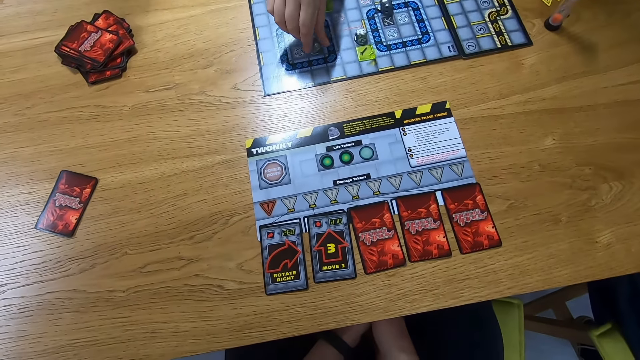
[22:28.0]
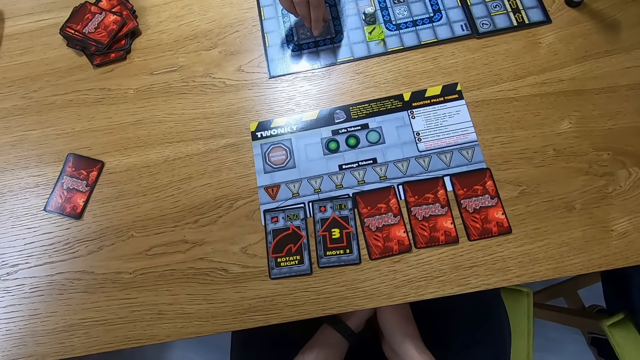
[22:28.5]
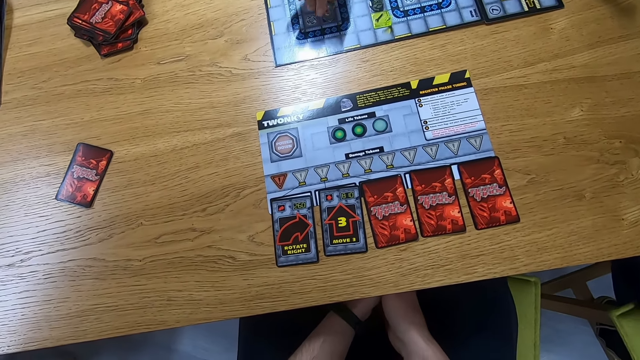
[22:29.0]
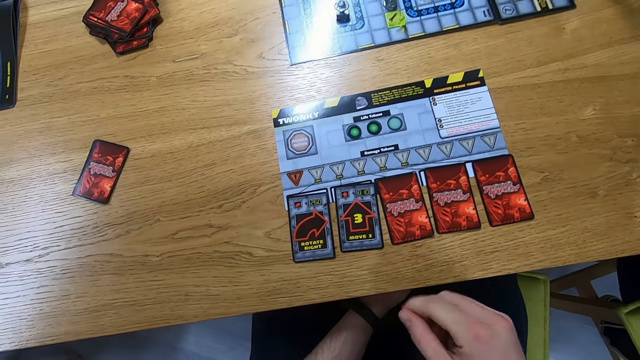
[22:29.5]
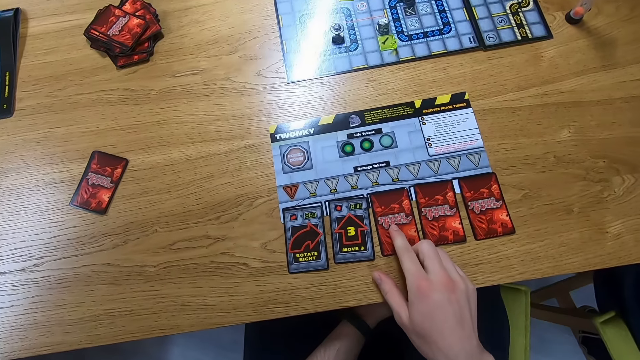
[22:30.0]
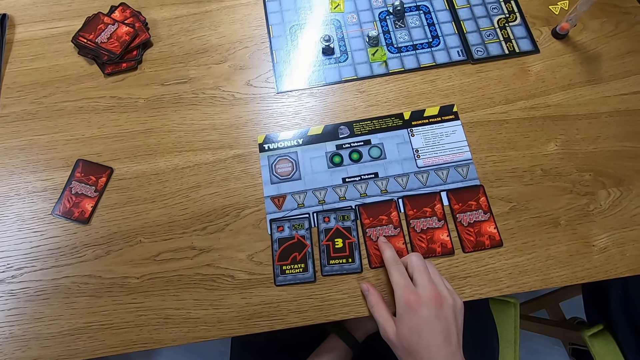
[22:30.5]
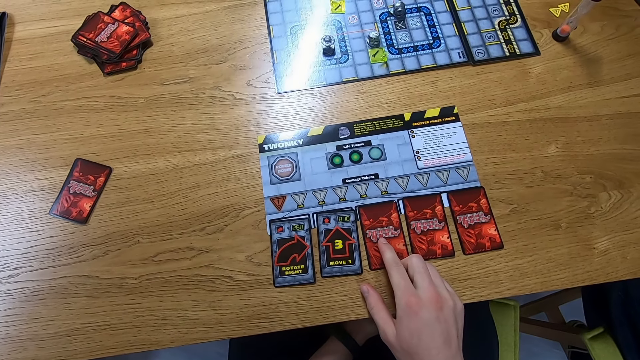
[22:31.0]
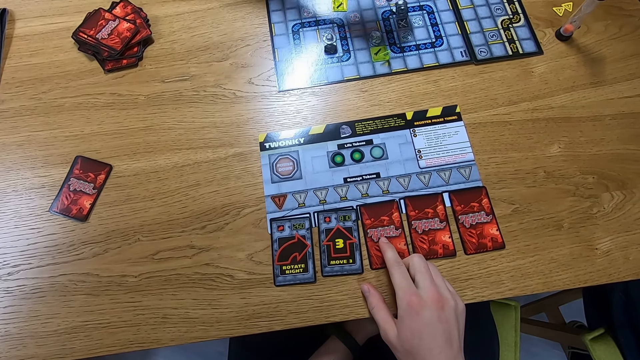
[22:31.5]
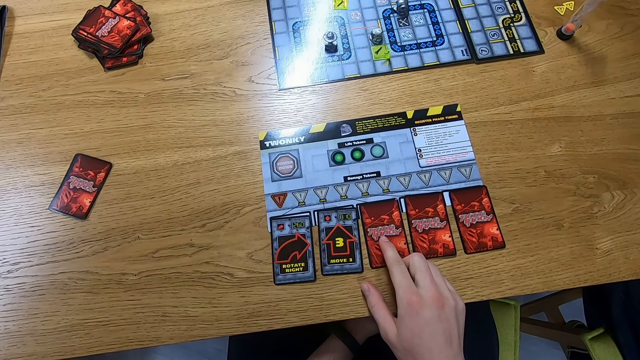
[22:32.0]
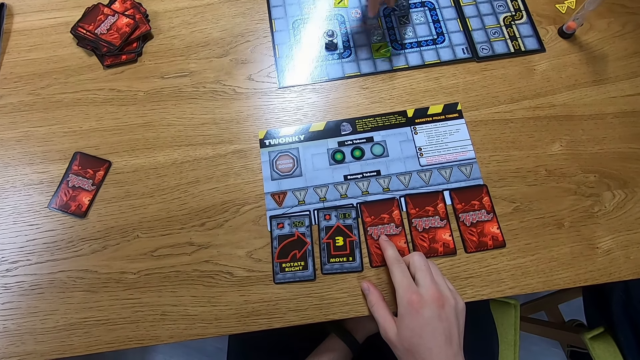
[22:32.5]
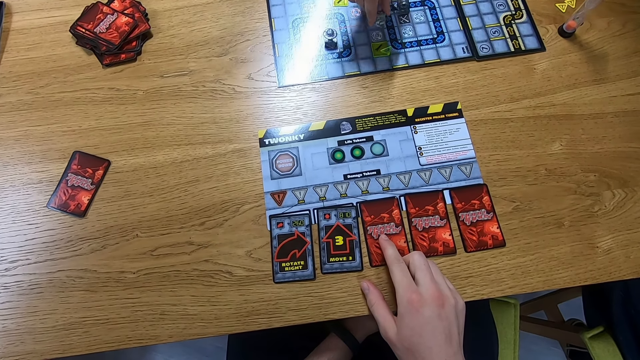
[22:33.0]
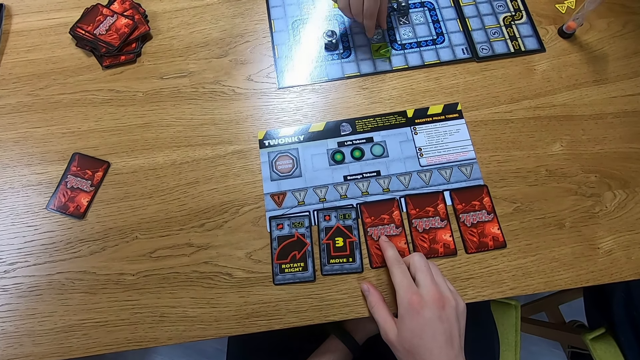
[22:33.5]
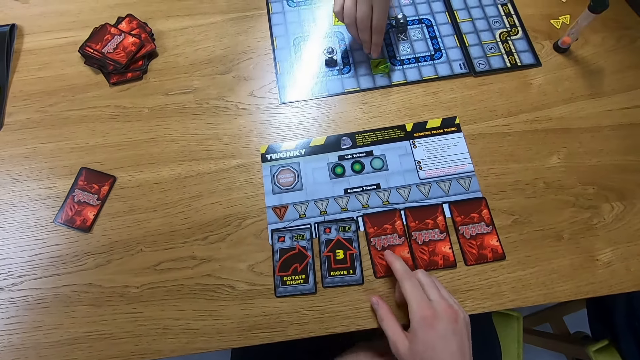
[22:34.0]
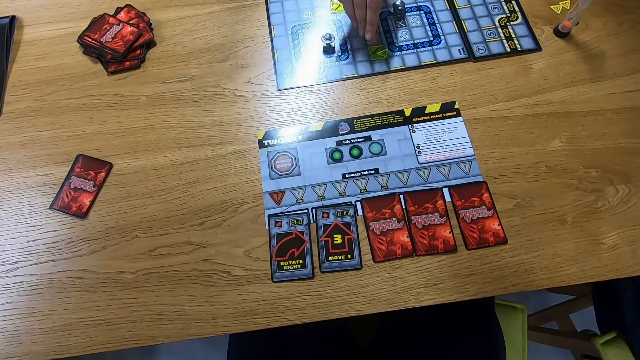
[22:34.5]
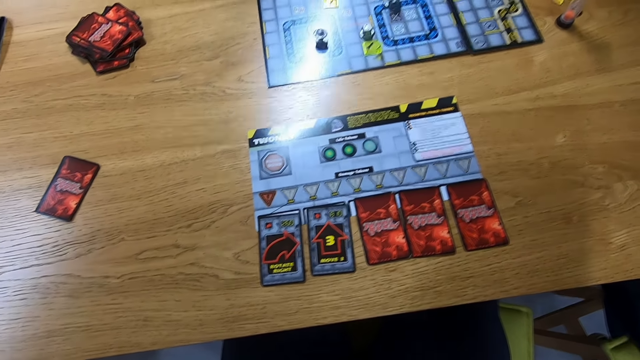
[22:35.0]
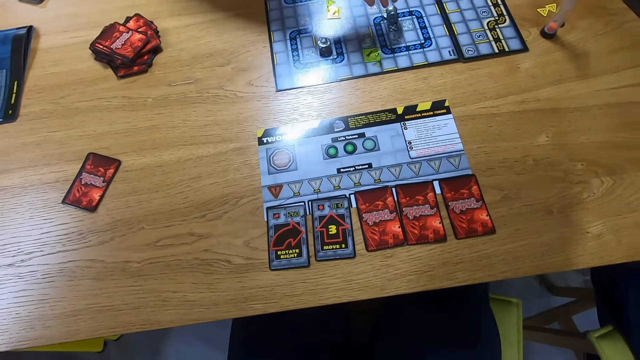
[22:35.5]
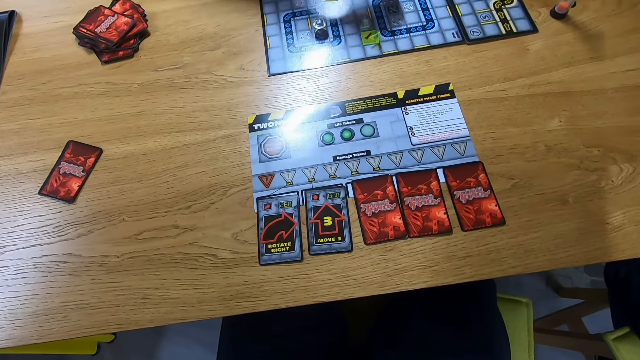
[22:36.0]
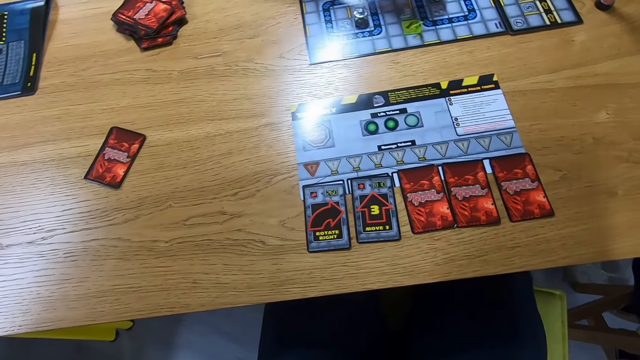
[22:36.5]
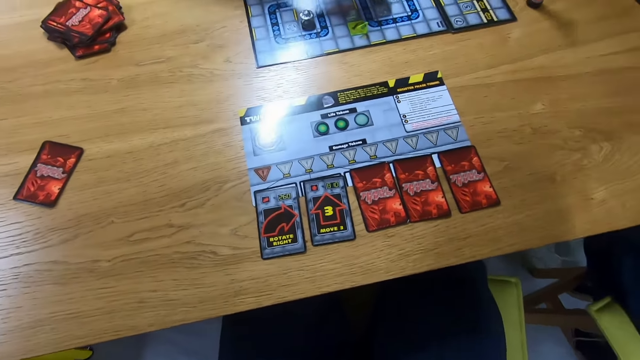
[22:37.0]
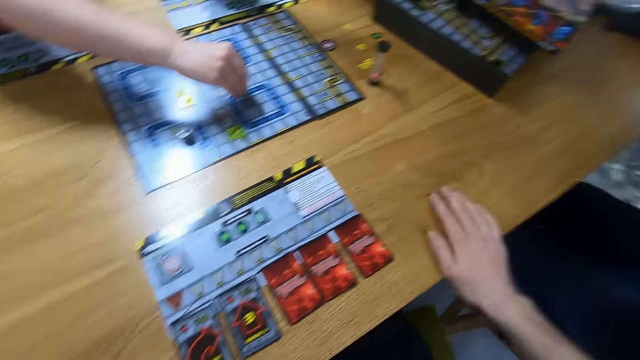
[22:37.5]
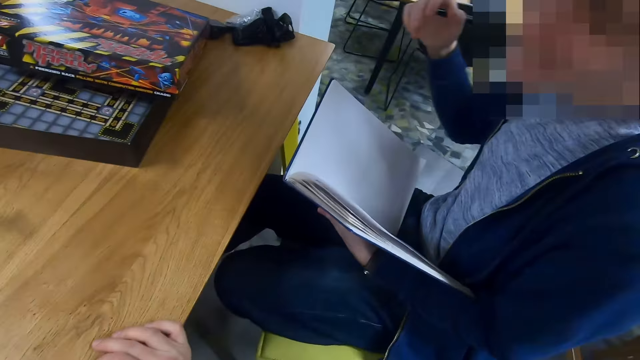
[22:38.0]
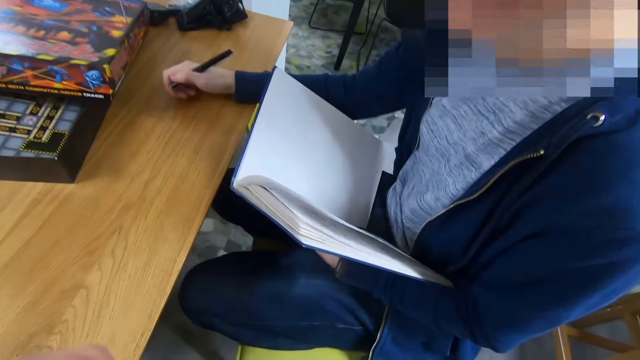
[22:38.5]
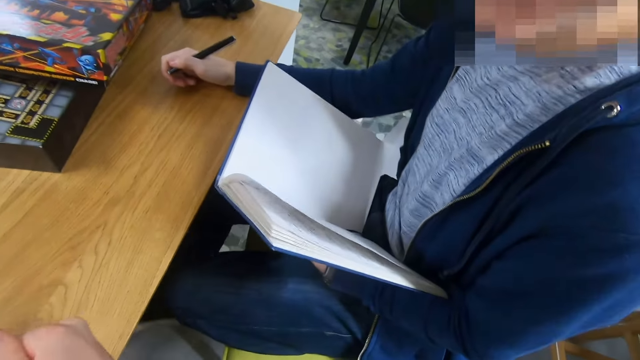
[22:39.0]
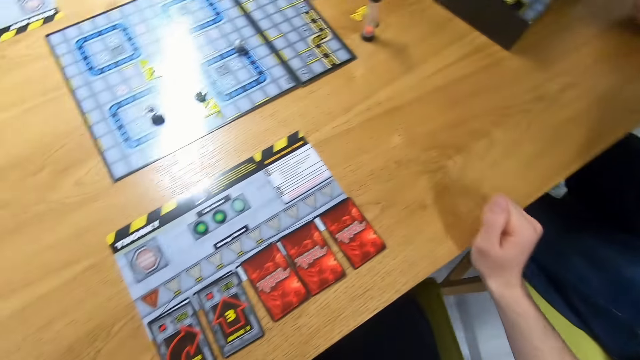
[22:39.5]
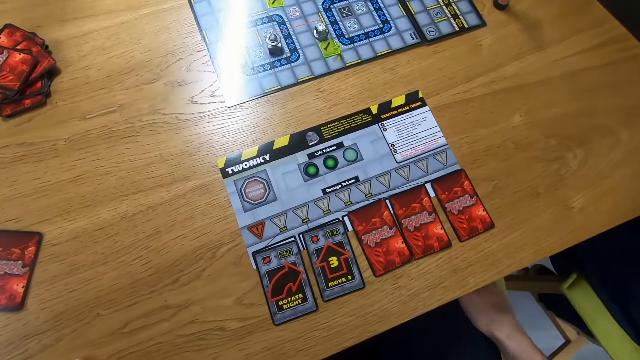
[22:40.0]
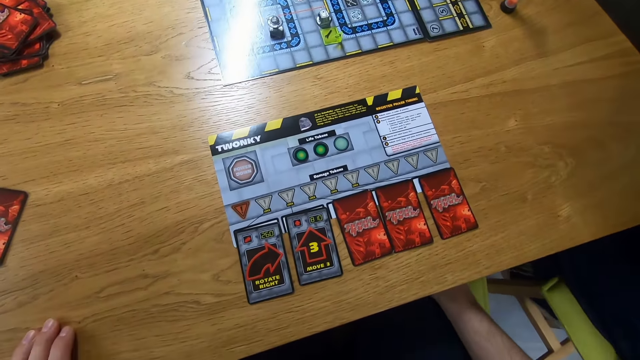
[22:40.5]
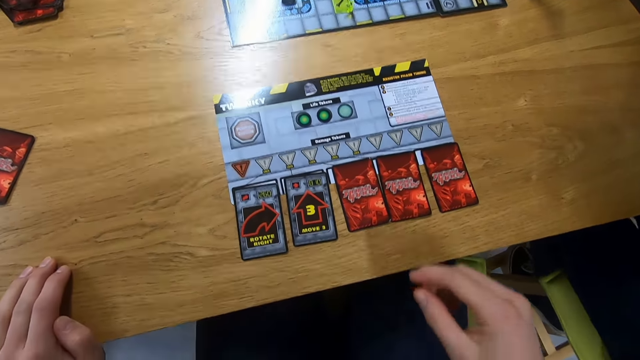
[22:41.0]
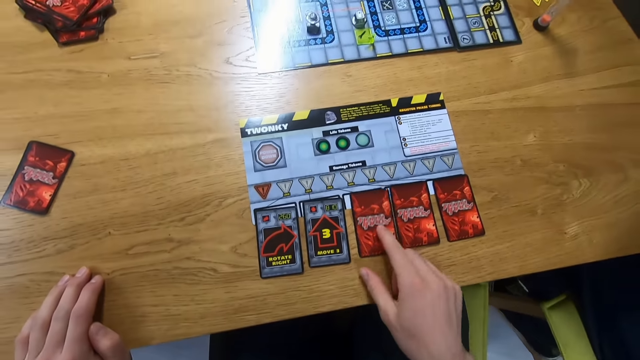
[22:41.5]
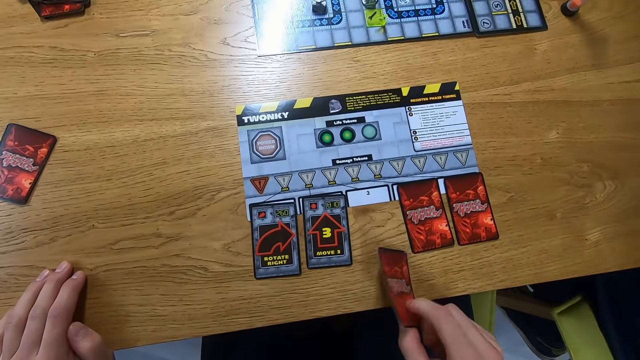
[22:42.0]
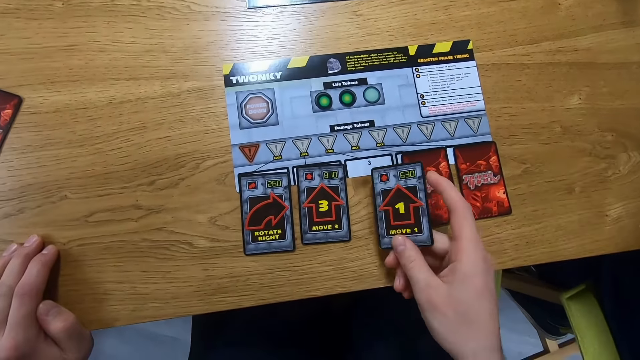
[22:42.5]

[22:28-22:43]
The camera wearer places a hand on the card on the table. A person moves the Robo Rally robot on the board. The camera wearer fixes the camera. Another person moves the Robo Rally robot on the board. The camera wearer looks around. A man holds a pen and a book. Another man places a hand on the table. The camera wearer turns a card. They play the card.

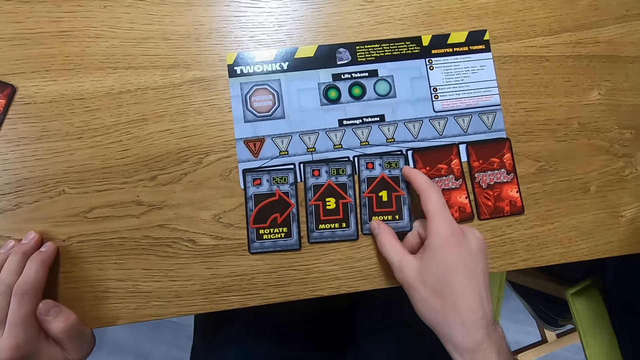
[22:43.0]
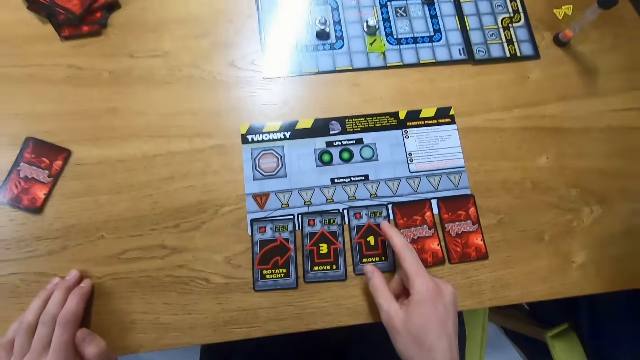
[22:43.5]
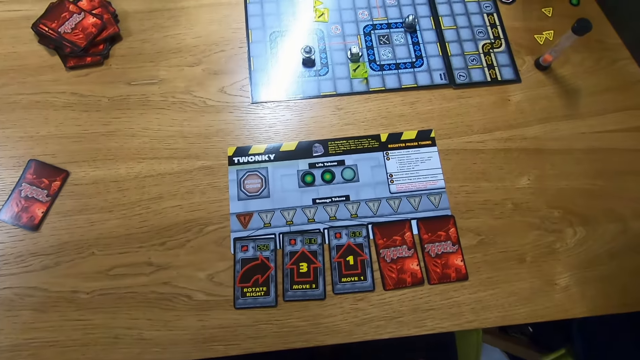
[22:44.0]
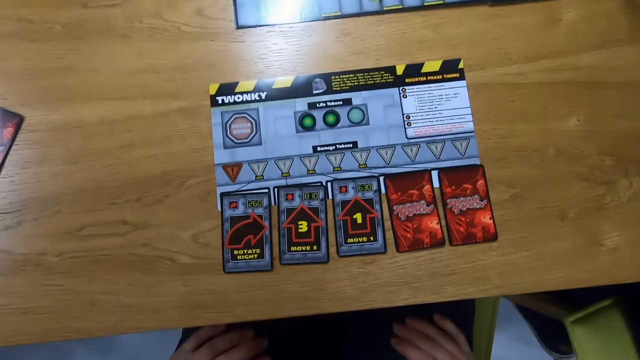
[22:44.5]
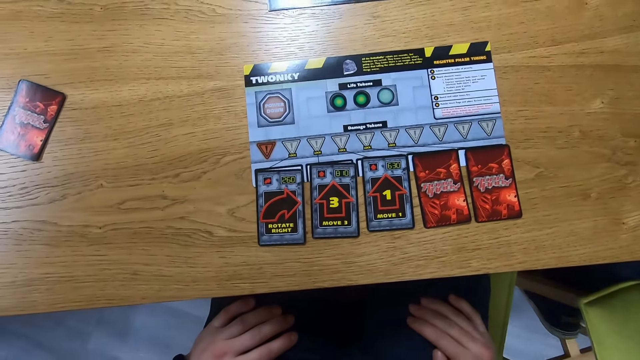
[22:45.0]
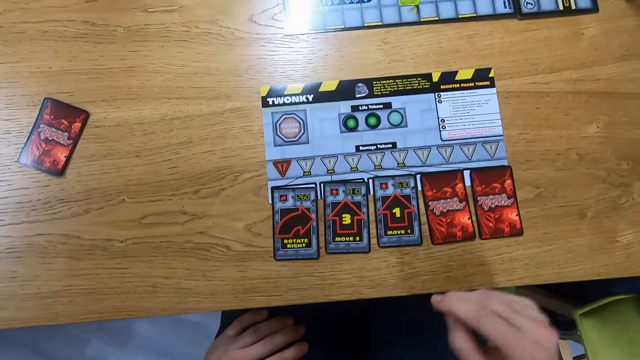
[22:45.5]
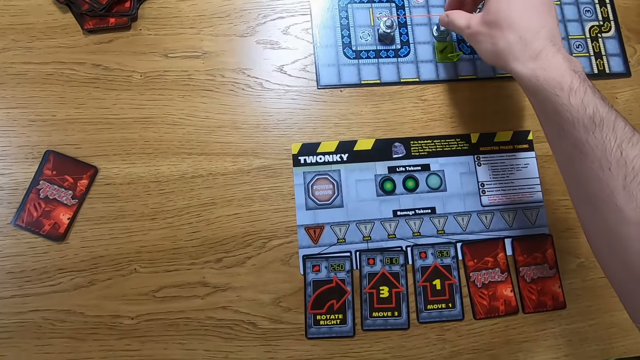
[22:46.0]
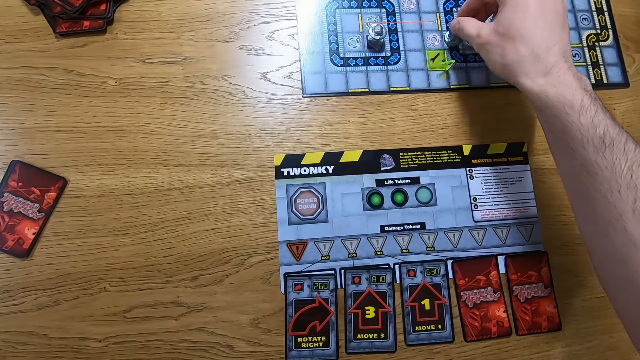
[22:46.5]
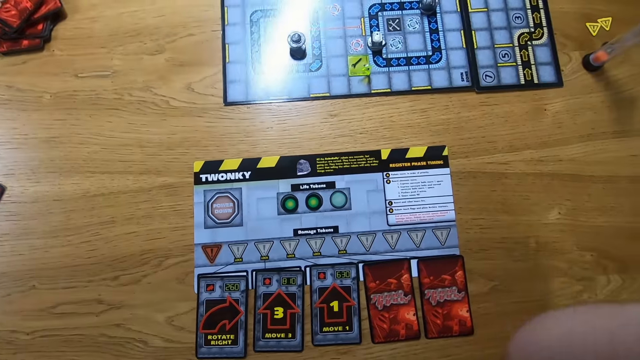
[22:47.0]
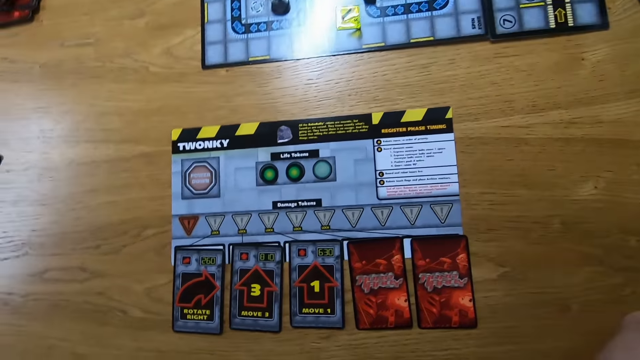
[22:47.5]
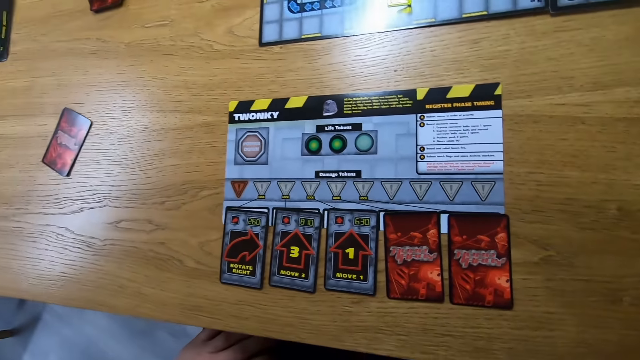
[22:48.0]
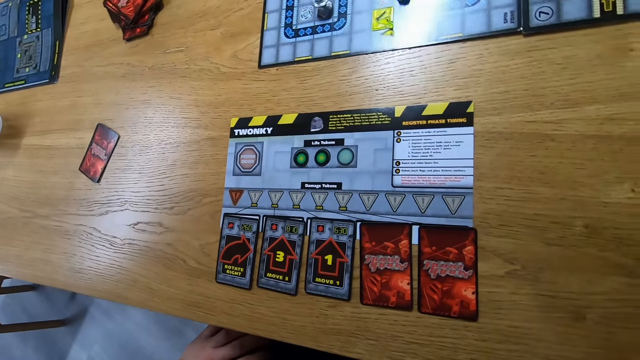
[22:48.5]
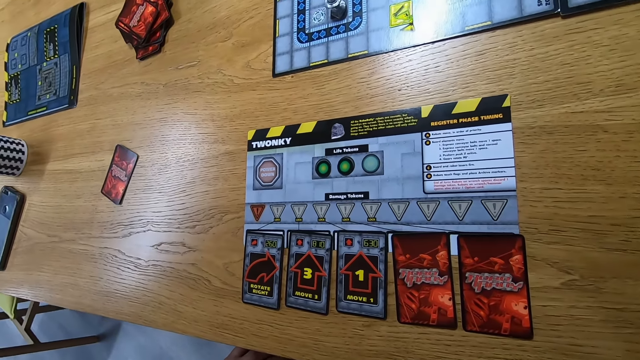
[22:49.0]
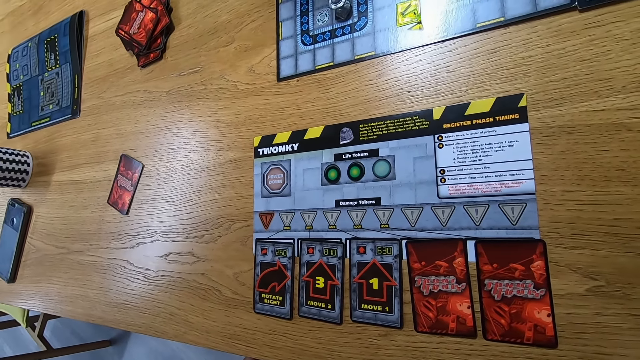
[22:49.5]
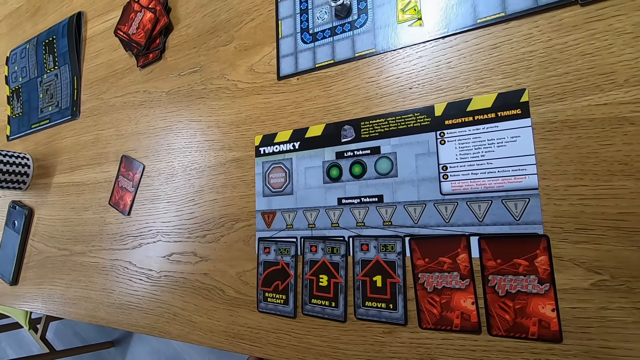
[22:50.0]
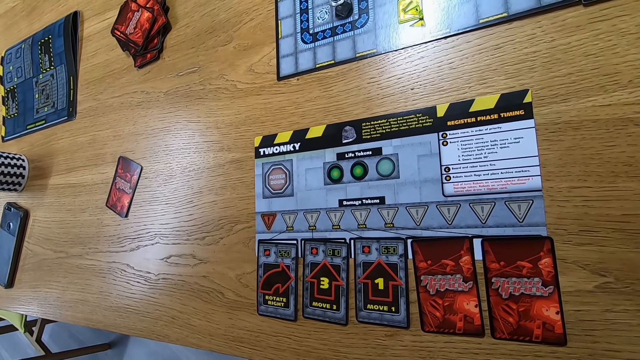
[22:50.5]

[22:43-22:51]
The camera wearer looks around. They move the Robo Rally robot on the board. They look around.
